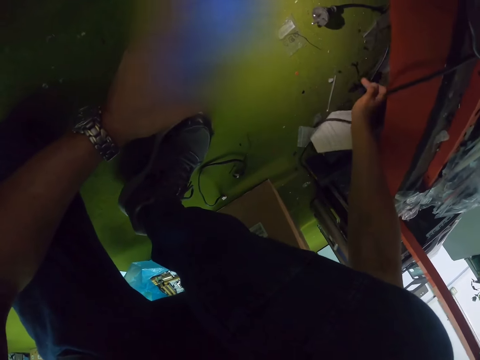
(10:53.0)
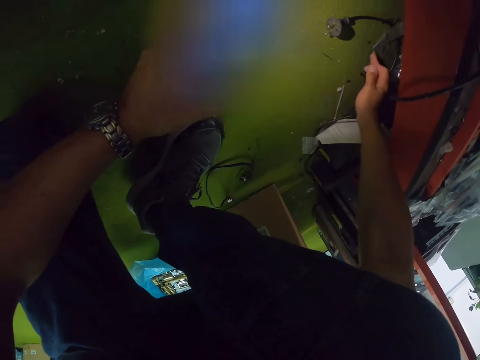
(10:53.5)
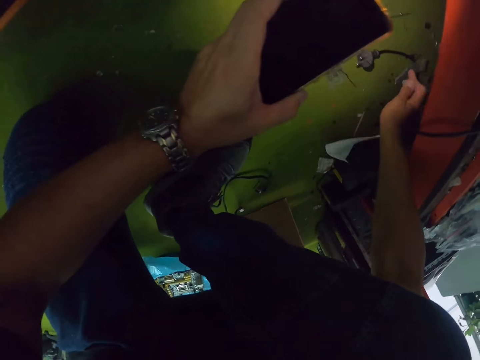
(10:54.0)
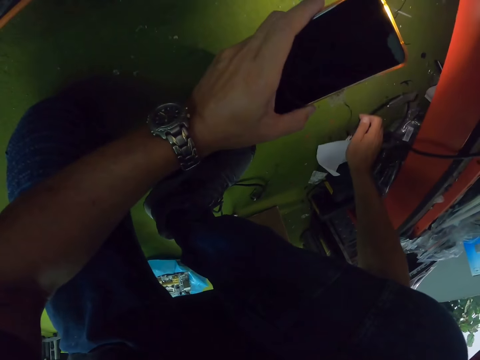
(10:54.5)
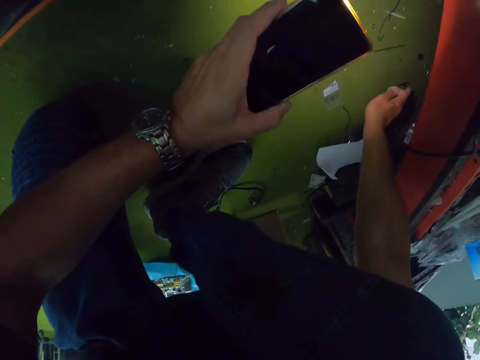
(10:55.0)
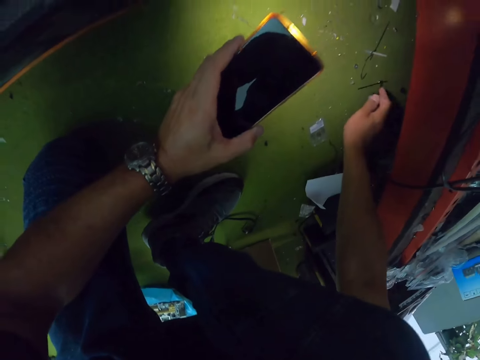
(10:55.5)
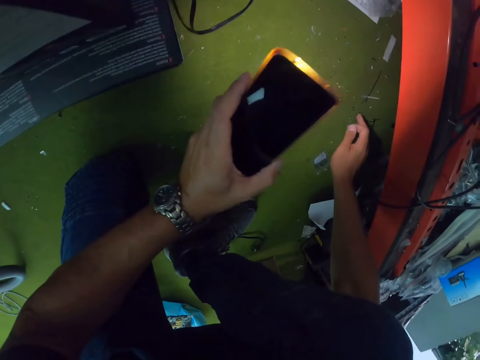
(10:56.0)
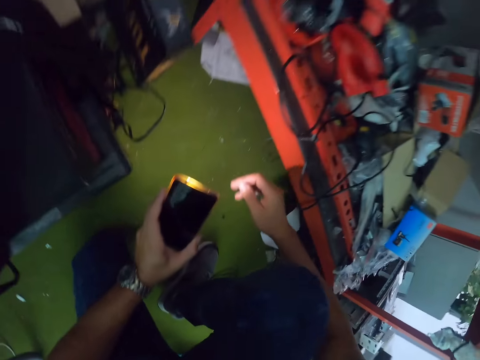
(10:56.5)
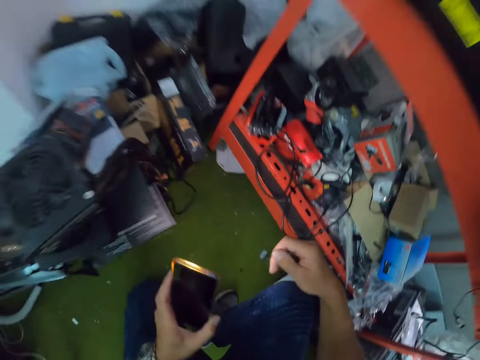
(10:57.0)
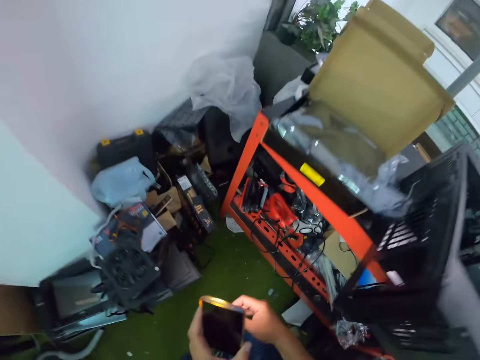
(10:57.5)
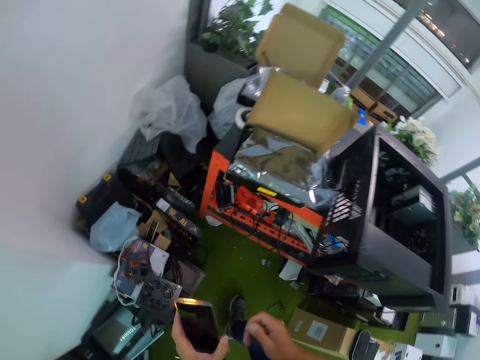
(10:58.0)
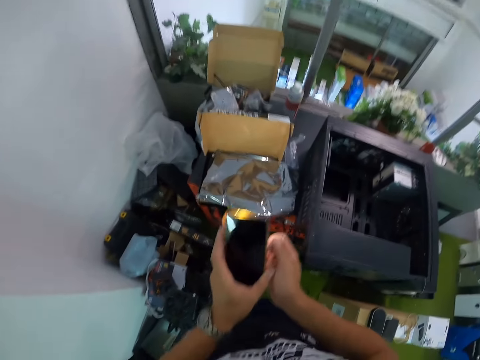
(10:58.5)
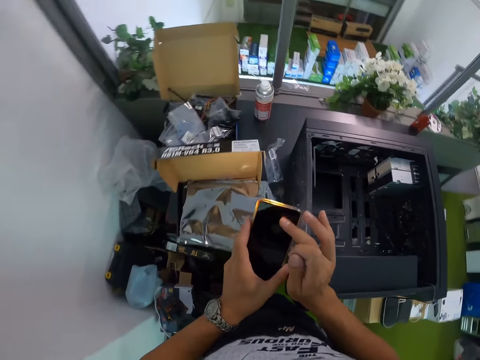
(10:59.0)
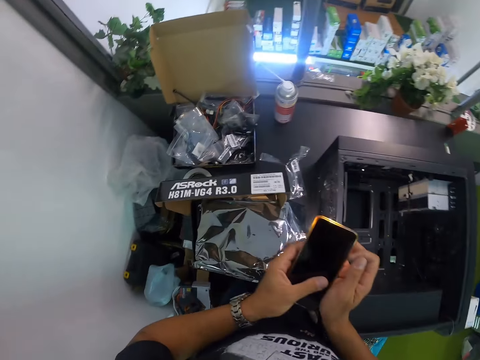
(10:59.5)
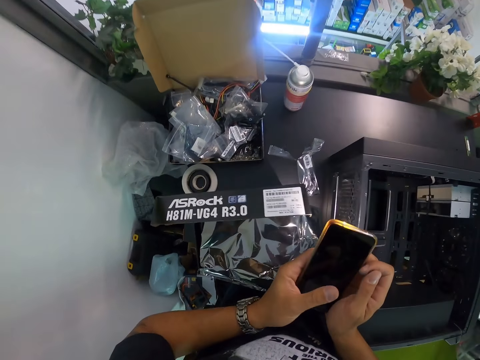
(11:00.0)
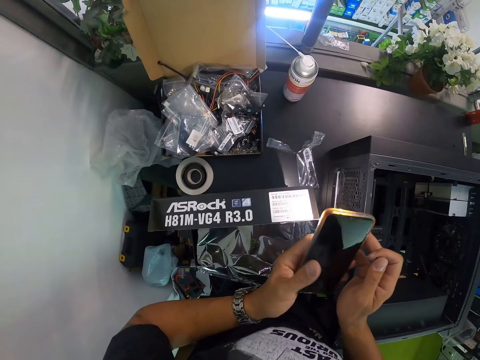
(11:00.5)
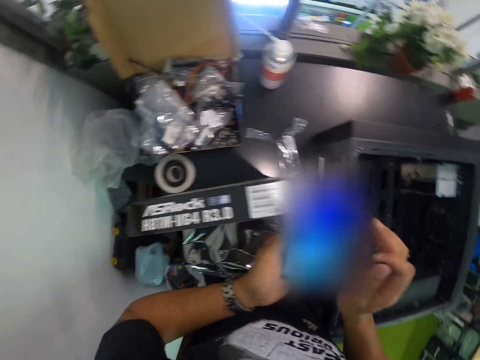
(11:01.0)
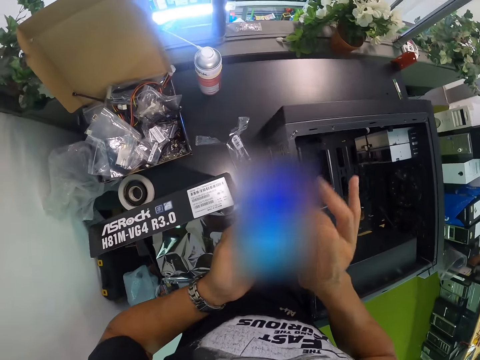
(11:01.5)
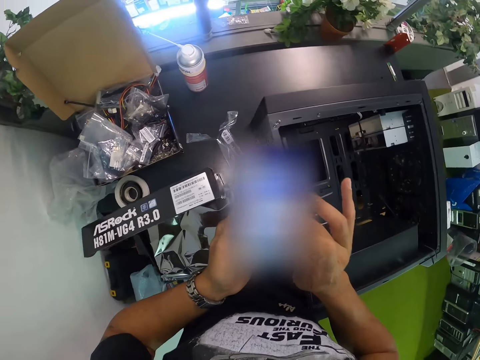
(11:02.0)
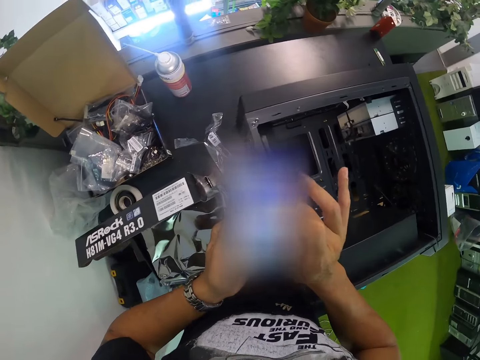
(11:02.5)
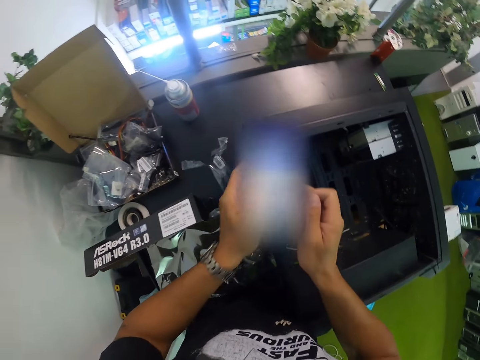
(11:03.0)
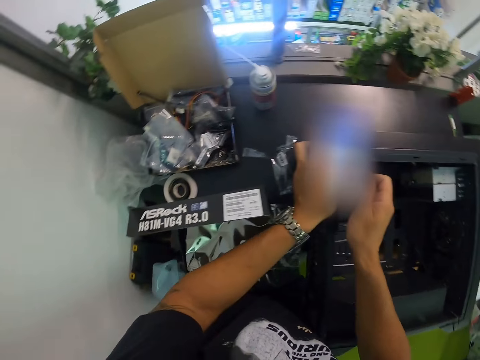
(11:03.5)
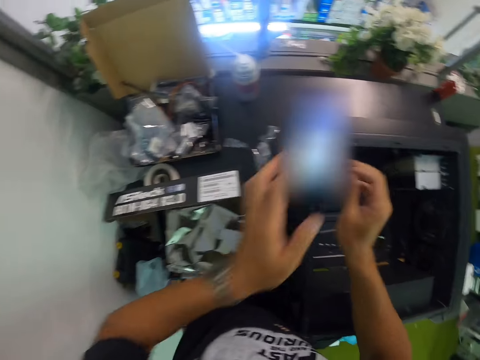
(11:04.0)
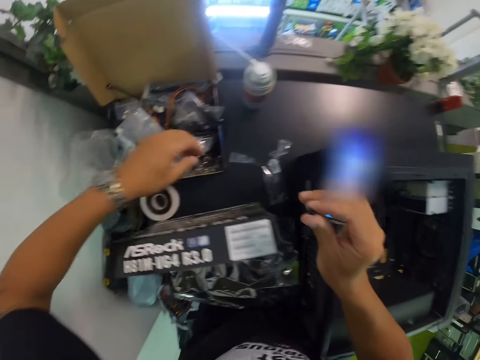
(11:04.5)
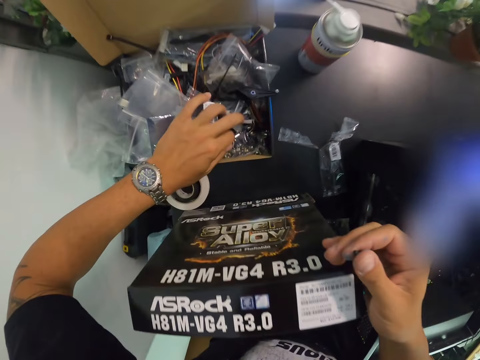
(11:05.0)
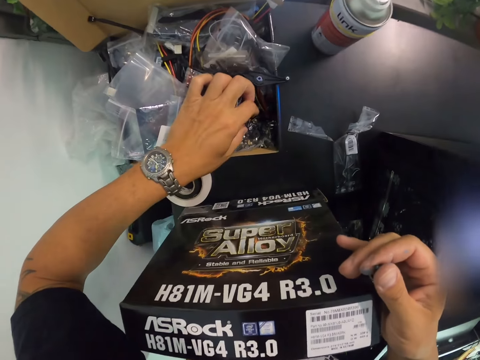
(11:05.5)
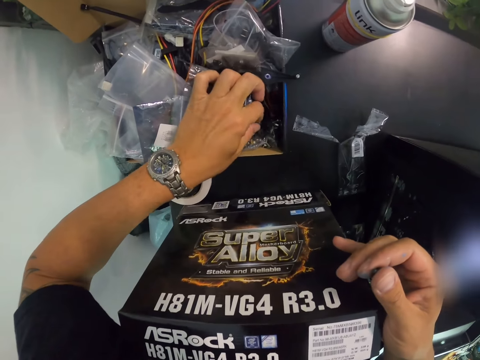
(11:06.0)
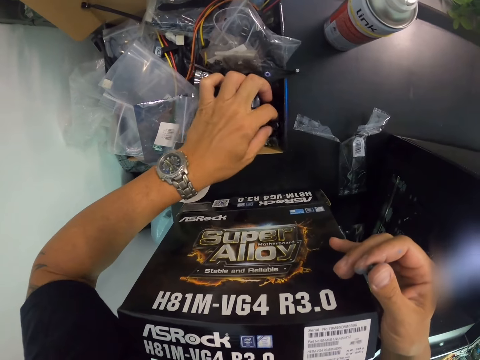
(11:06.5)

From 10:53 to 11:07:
The camera wearer searches the floor with his right hand. He pushes the plug on the floor with his right hand. He searches the floor with his right hand. He stands upright. He touches the phone in his left hand with his right hand. He holds the phone in his left hand with his right hand. He operates the phone in his left hand with his right hand. He holds the phone in his left hand with his right hand. He places the phone on a CPU on the table with his hands. He holds the carton cover on the table with his right hand. He searches the carton on the table with his left hand.

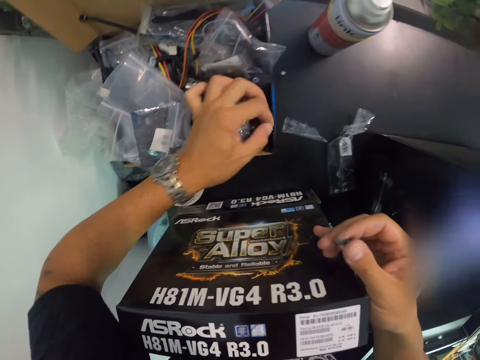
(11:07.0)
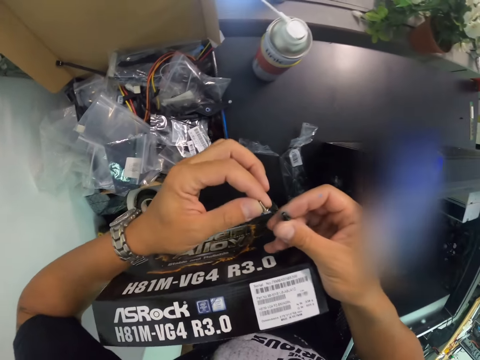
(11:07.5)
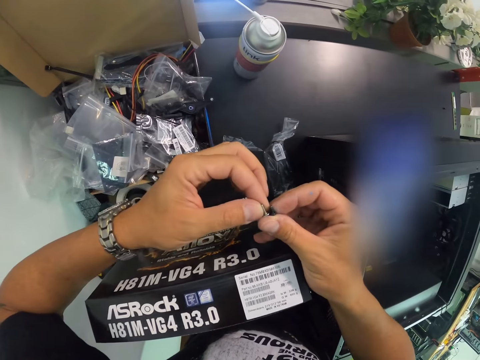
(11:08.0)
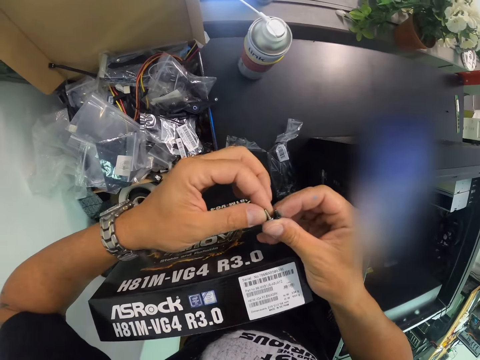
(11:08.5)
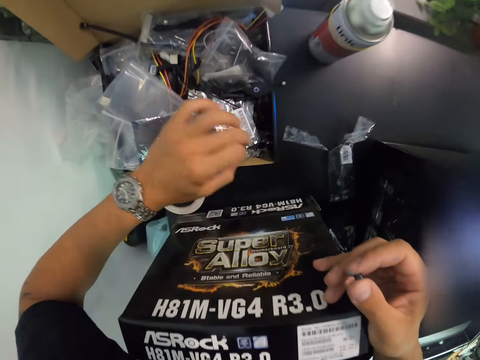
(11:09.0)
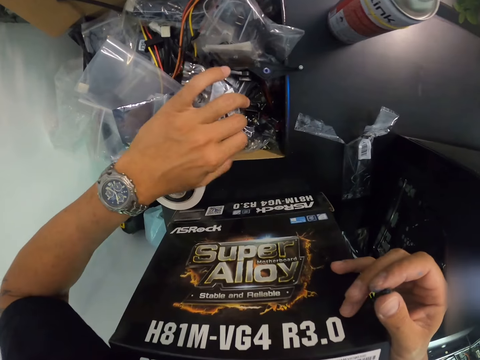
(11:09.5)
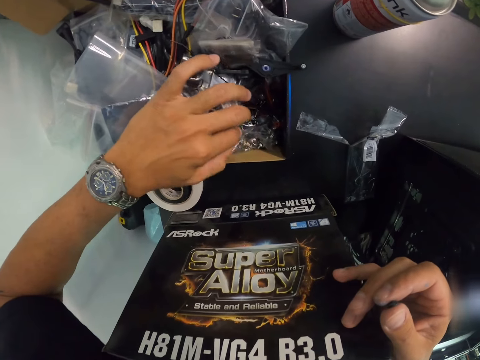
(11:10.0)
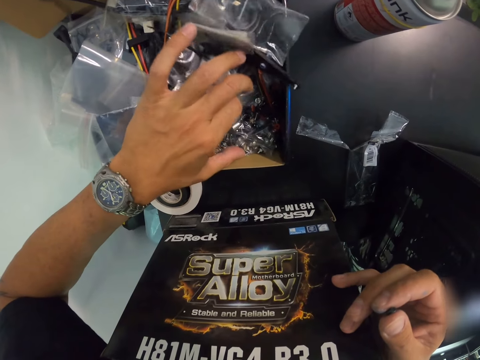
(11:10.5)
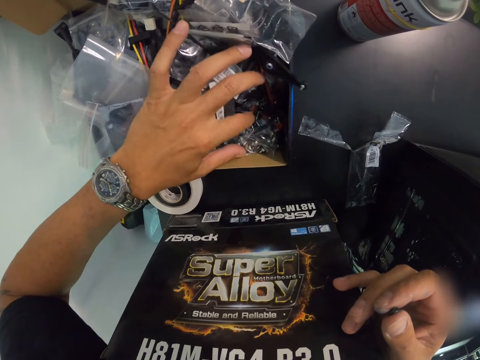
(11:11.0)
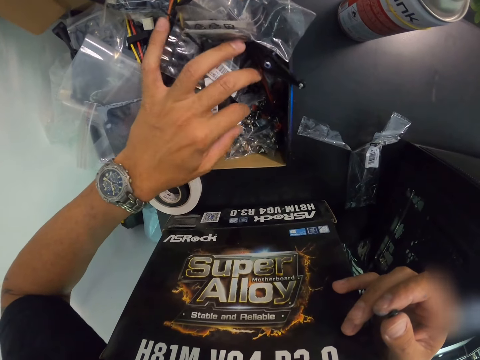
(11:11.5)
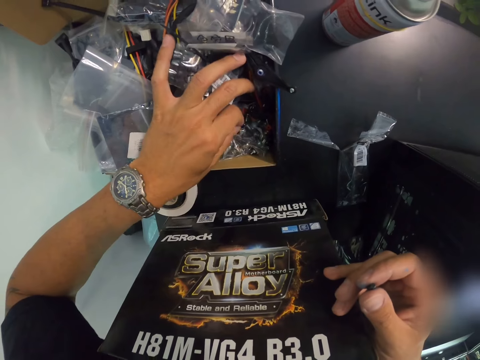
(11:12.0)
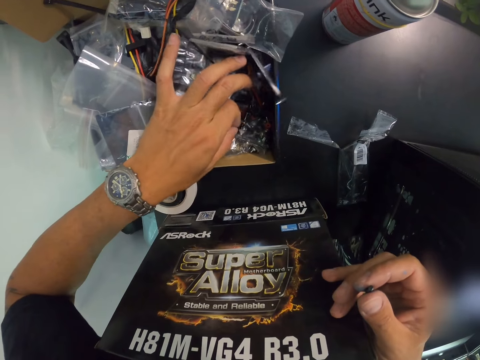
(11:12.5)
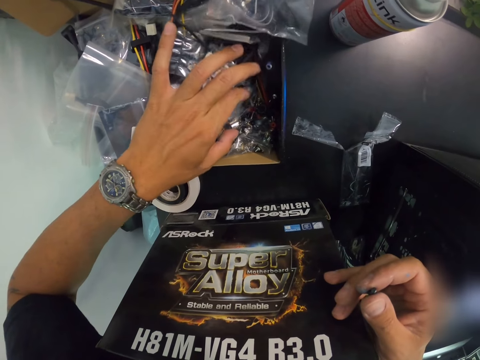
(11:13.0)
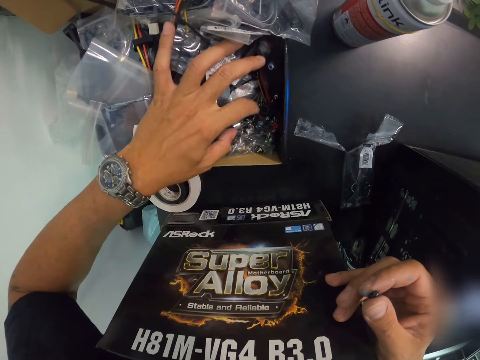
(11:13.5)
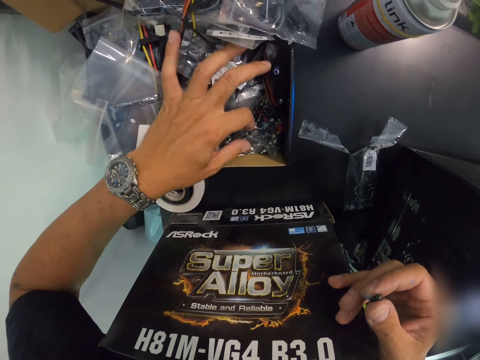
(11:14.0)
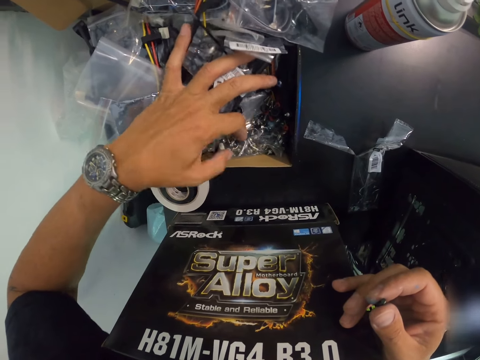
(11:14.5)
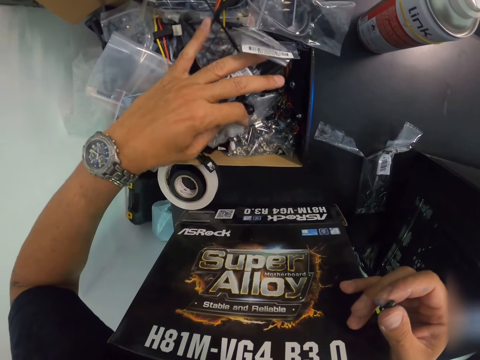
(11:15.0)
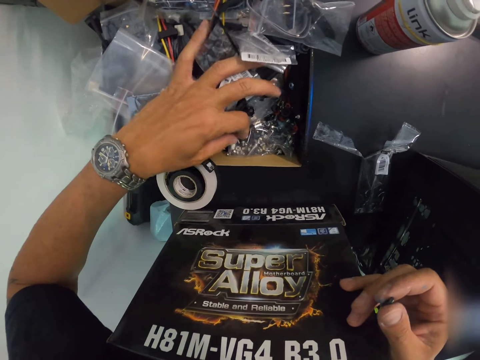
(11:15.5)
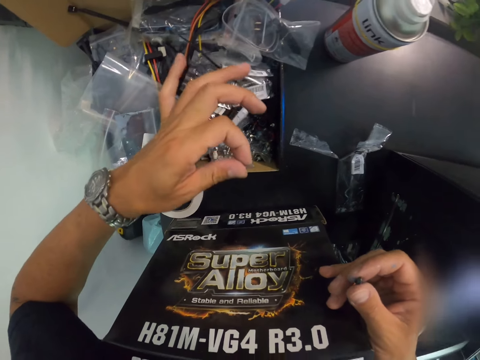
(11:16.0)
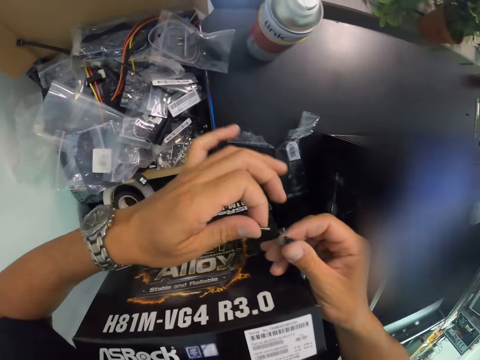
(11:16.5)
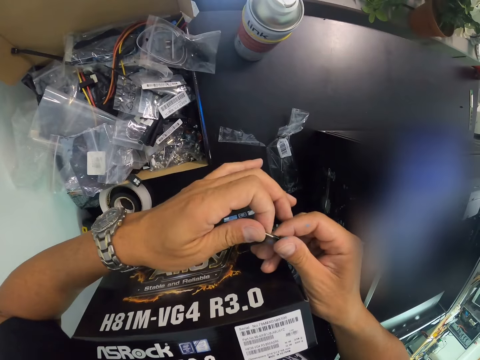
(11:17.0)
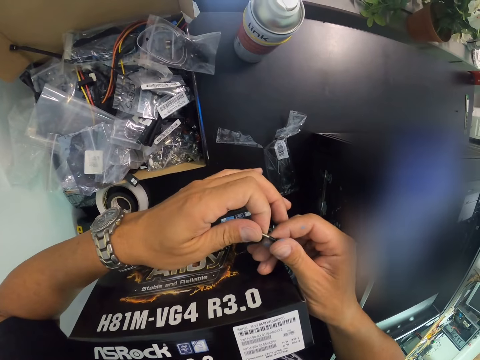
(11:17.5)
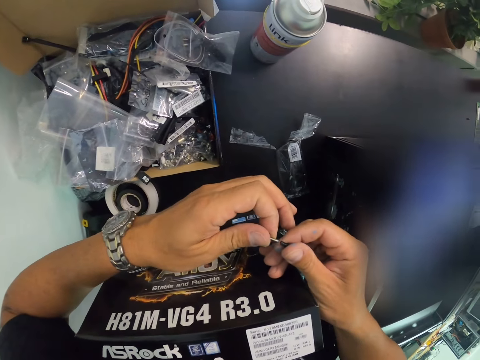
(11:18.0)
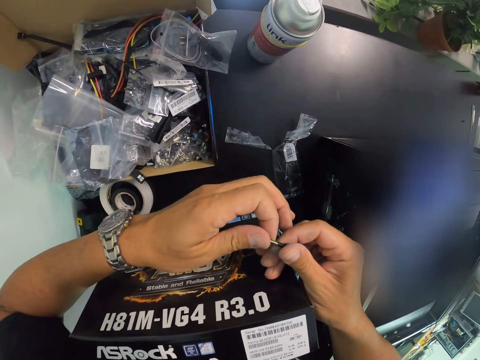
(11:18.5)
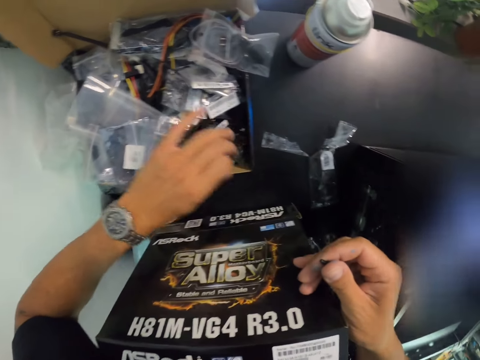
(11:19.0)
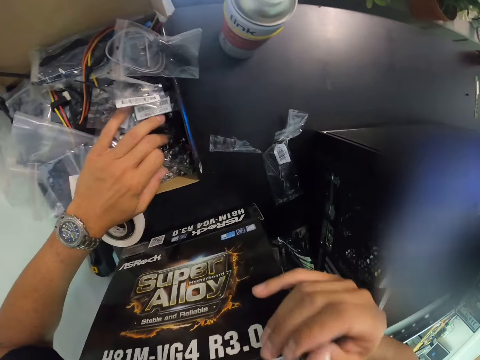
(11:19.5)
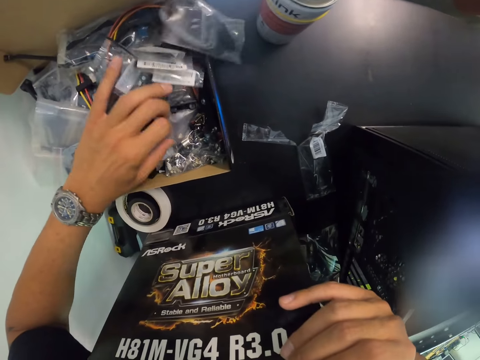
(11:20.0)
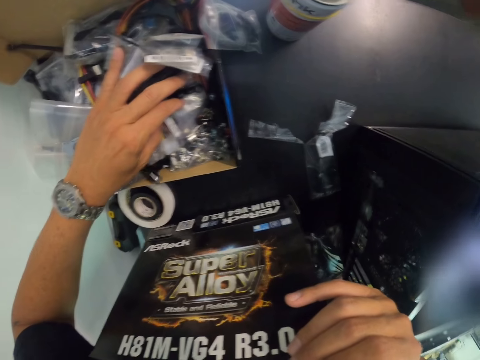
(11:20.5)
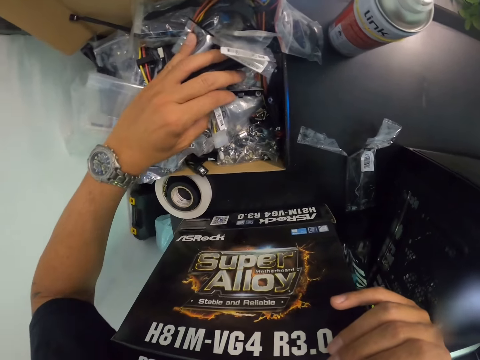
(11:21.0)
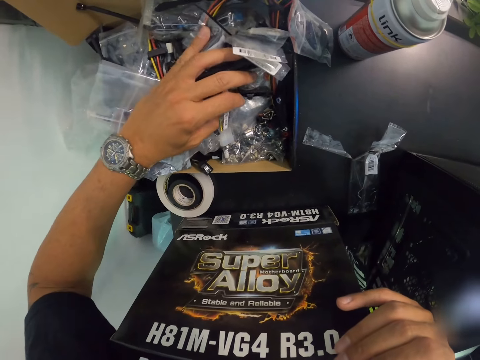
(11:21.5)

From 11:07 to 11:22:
The camera wearer picks up a screw from the carton on the table with his left hand. He places the screw in his left hand on his right thumb. He examines the screw. He searches the carton on the table with his left hand. He picks up a screw from the carton on the table with his left hand. He places the screw on the screw in his right hand with his left hand. He samples the screw. He searches the carton on the table with his left hand. He shifts zip lock bags in the carton on the table with his left hand.
